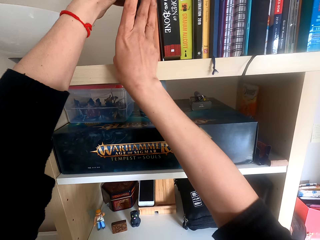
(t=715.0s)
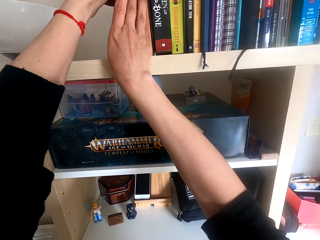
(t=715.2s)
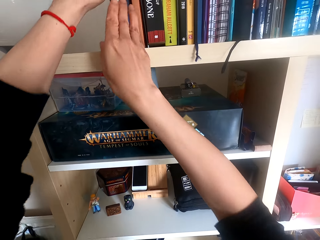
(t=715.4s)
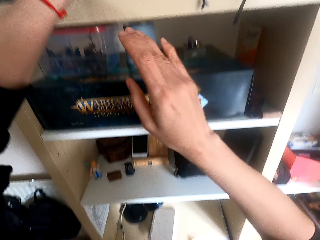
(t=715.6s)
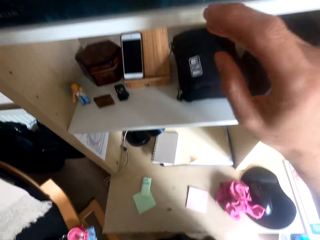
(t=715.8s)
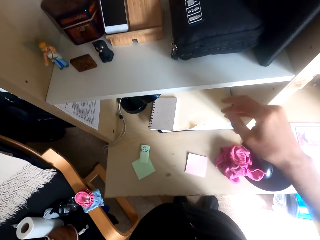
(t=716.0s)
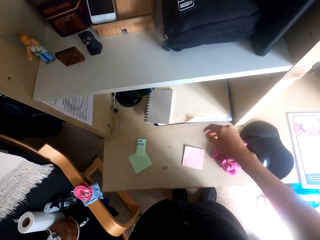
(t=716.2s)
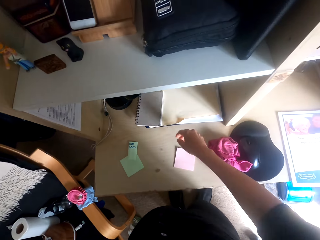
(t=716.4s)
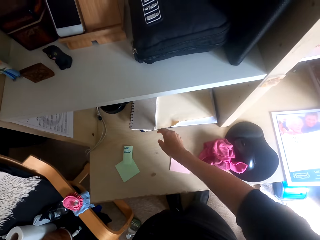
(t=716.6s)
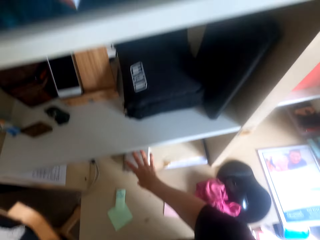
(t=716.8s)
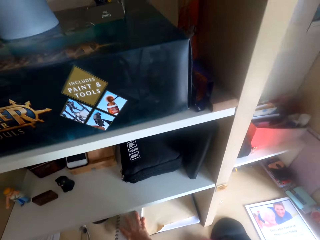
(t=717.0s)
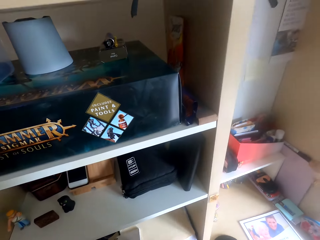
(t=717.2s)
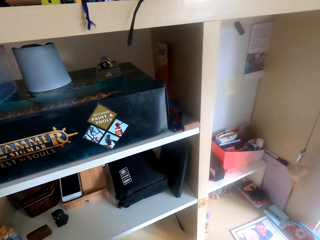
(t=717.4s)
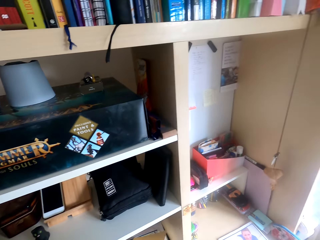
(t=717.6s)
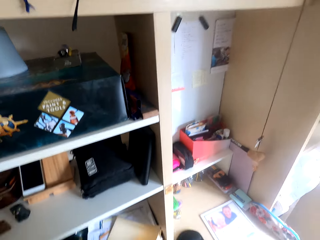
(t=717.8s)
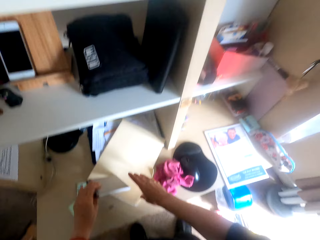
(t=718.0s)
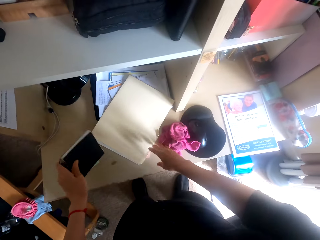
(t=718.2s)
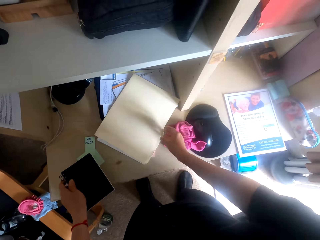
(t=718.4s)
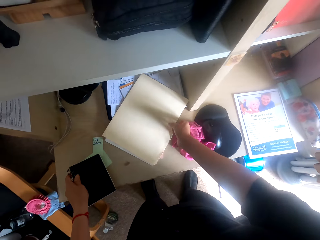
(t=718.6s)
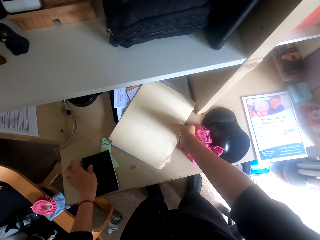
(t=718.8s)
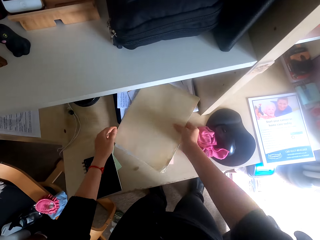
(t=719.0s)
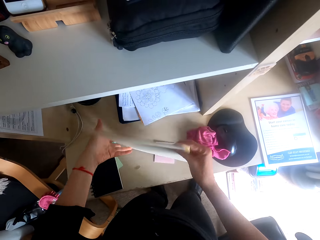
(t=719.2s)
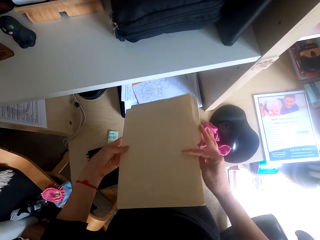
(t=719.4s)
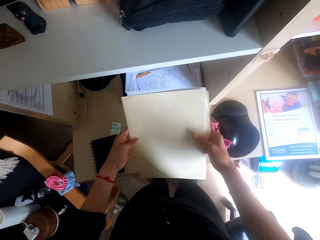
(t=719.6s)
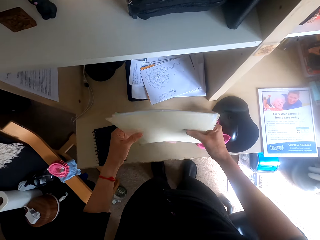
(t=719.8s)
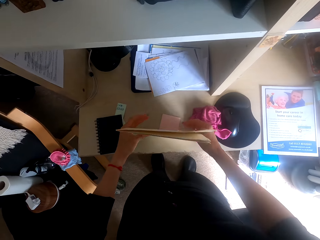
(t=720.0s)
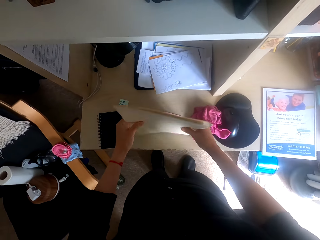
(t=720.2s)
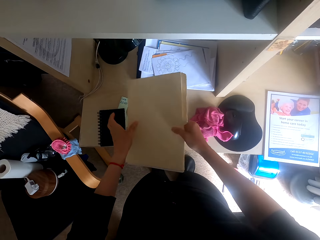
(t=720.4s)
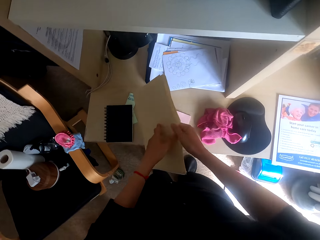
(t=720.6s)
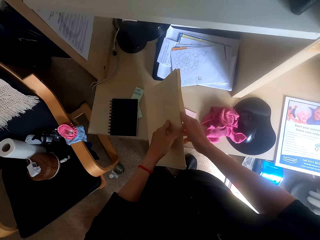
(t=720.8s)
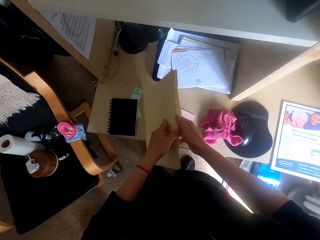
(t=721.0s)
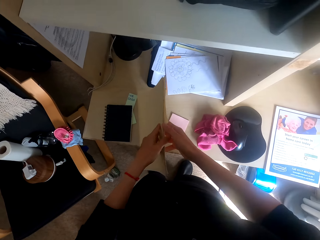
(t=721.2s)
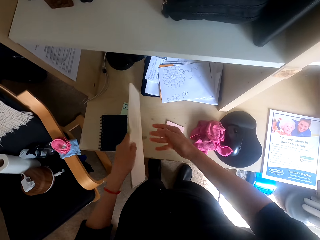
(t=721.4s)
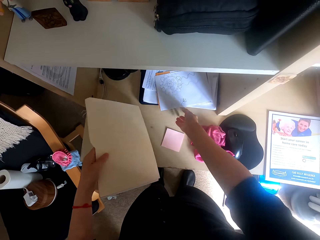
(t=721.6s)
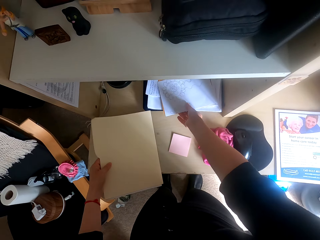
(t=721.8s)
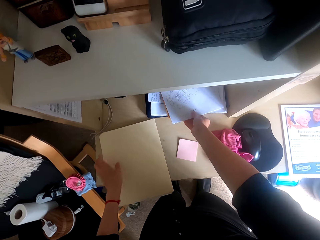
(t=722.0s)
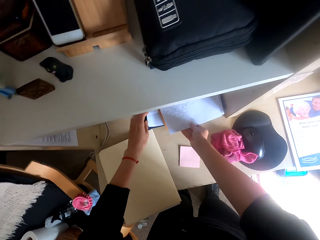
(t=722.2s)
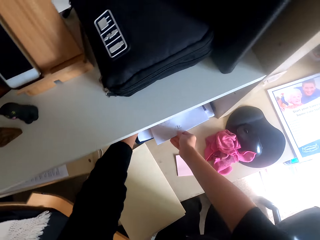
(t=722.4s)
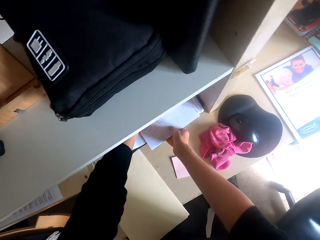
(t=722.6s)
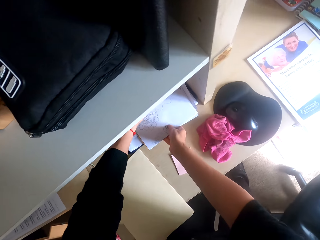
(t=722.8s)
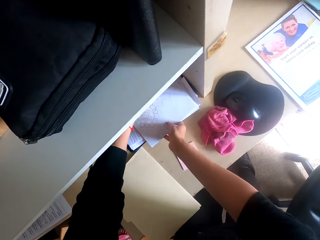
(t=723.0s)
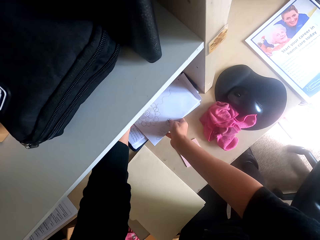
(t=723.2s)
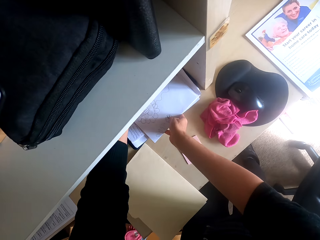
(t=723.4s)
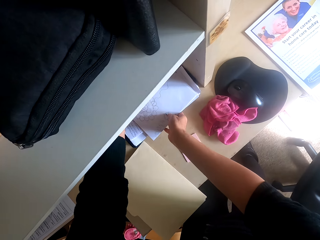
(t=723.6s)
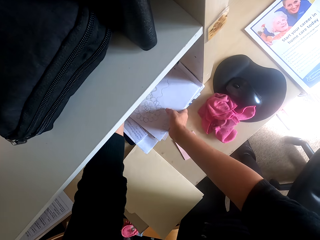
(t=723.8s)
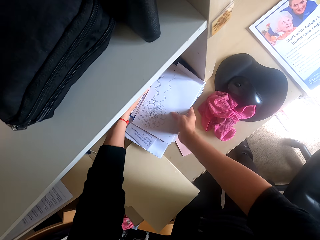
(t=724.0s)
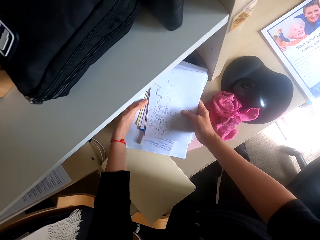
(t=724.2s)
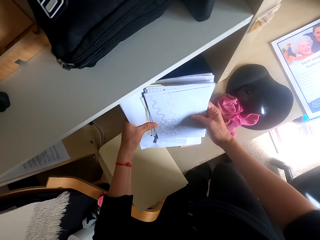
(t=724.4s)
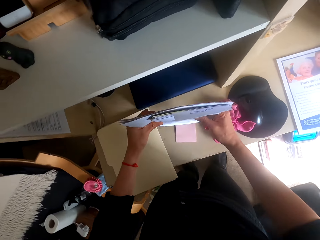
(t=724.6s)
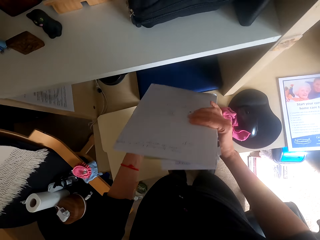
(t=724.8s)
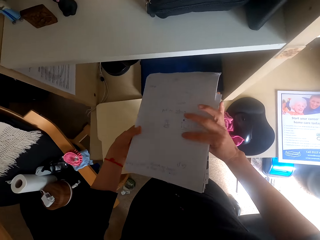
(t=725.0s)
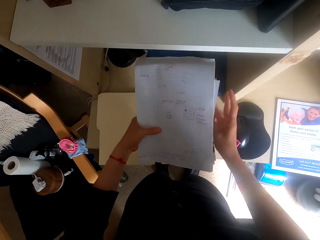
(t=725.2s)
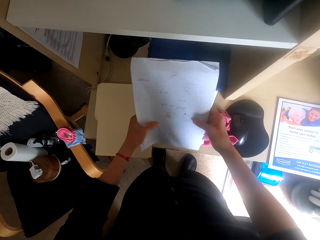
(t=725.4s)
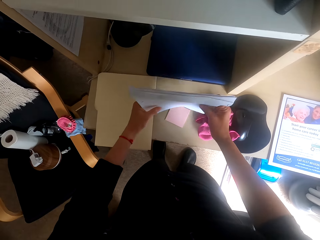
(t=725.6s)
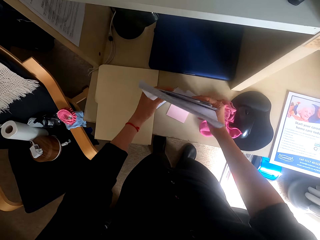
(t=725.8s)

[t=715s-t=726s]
The camera wearer looks around the table. They pick up a book or notebook on a shelf. They drop the notebook on the table. They pick up a file on the shelf, check the file and place the file on the table. They pick up papers on the shelf. They hold the papers.

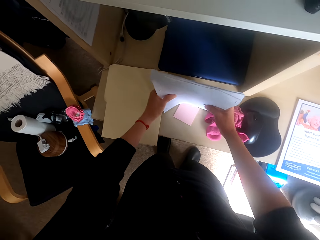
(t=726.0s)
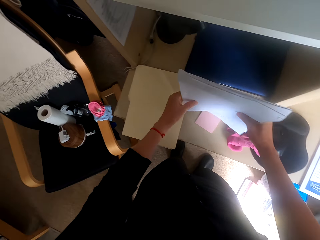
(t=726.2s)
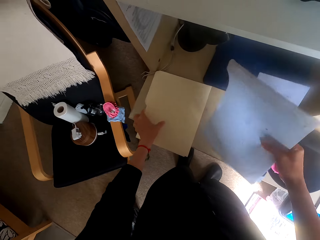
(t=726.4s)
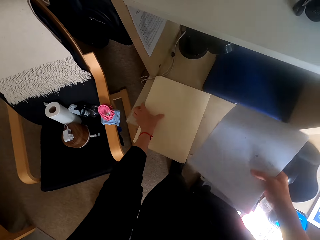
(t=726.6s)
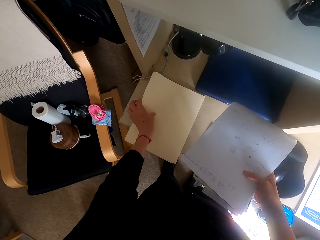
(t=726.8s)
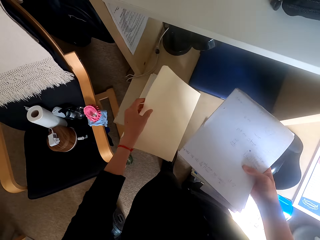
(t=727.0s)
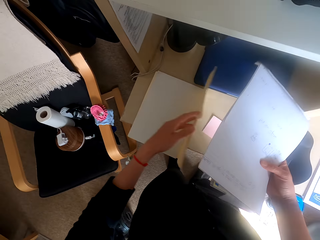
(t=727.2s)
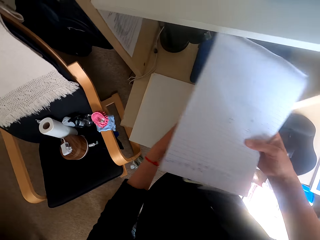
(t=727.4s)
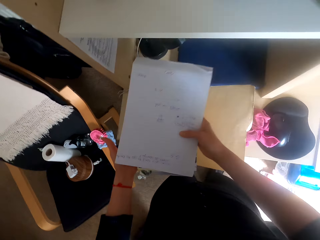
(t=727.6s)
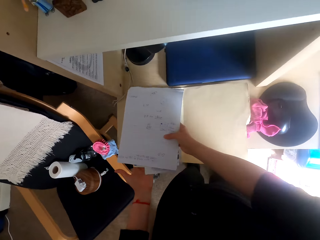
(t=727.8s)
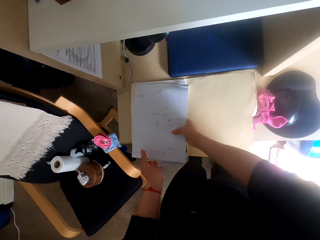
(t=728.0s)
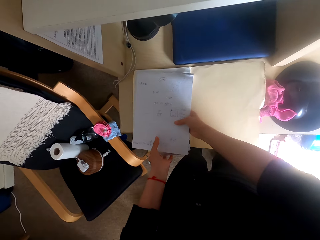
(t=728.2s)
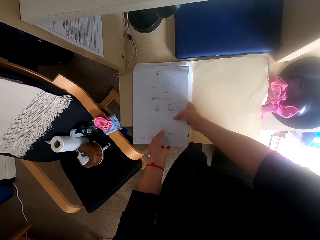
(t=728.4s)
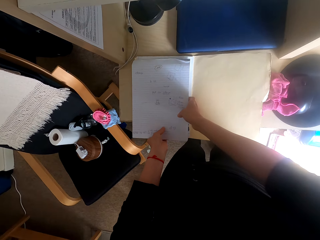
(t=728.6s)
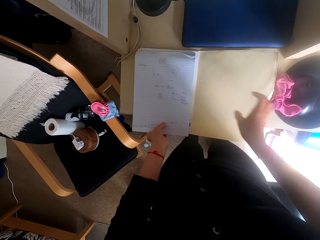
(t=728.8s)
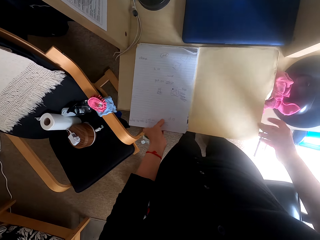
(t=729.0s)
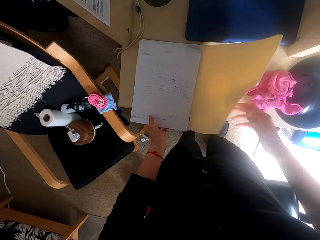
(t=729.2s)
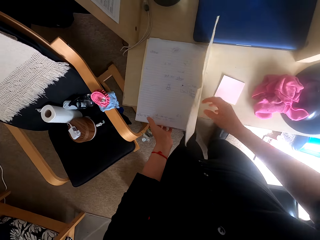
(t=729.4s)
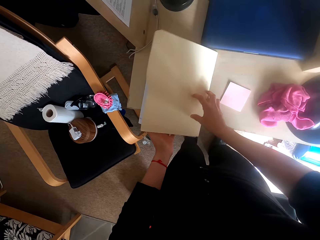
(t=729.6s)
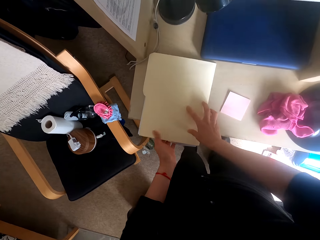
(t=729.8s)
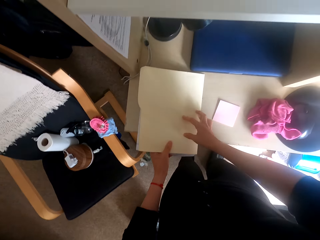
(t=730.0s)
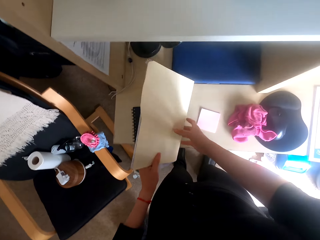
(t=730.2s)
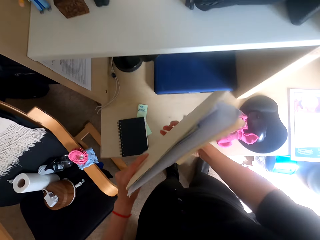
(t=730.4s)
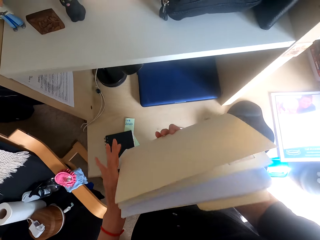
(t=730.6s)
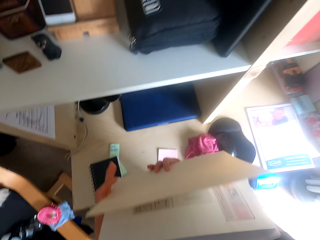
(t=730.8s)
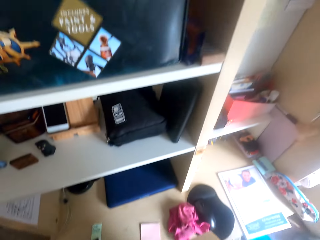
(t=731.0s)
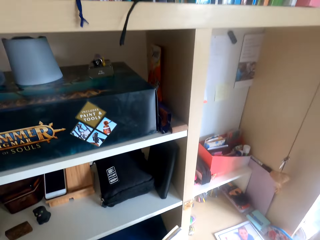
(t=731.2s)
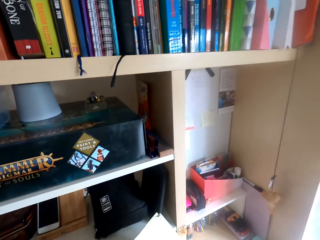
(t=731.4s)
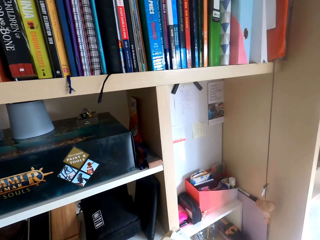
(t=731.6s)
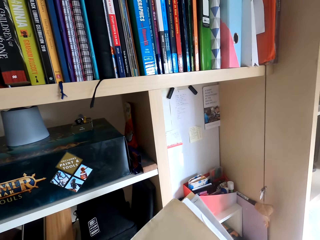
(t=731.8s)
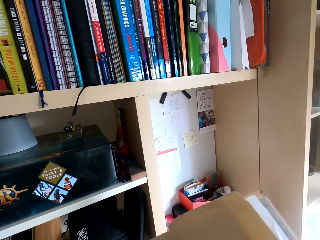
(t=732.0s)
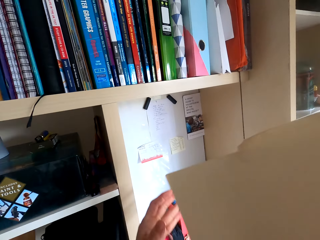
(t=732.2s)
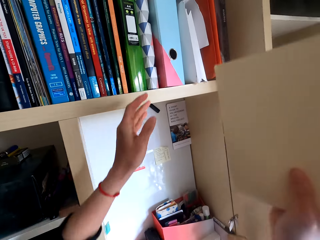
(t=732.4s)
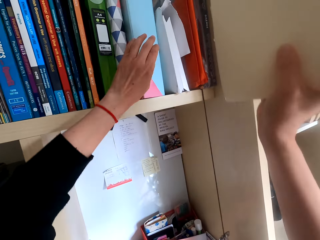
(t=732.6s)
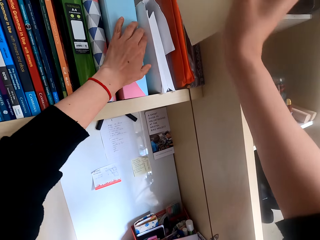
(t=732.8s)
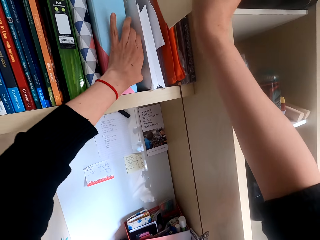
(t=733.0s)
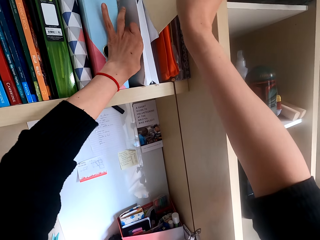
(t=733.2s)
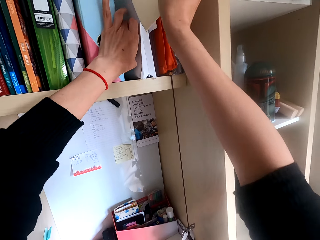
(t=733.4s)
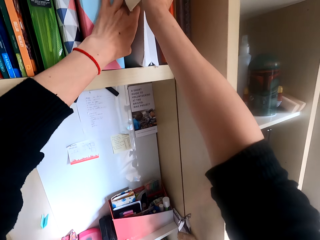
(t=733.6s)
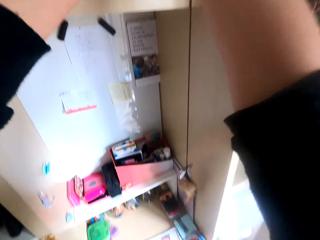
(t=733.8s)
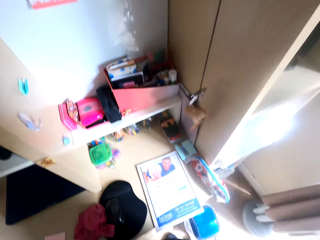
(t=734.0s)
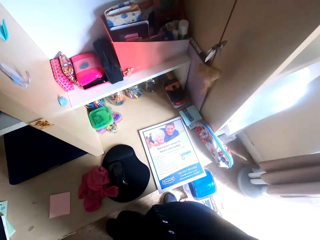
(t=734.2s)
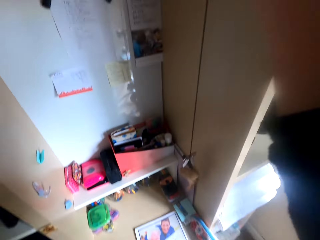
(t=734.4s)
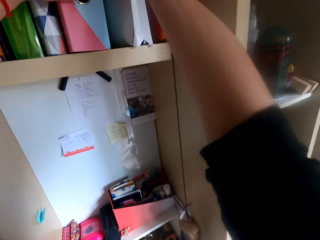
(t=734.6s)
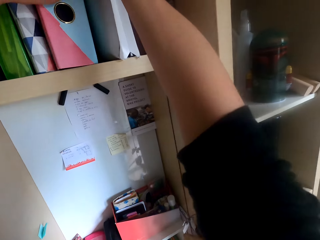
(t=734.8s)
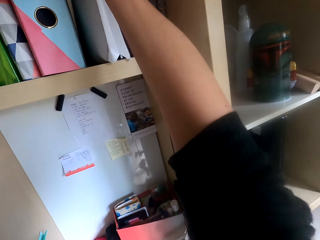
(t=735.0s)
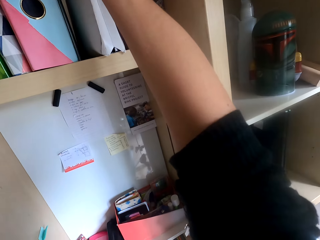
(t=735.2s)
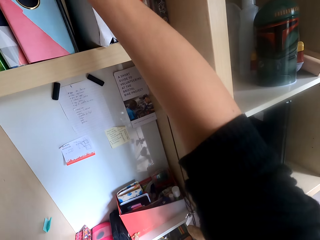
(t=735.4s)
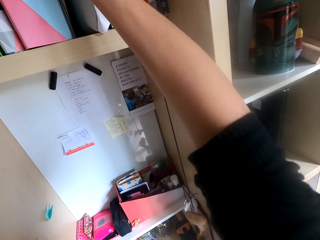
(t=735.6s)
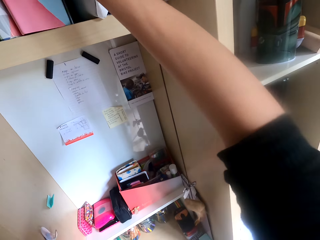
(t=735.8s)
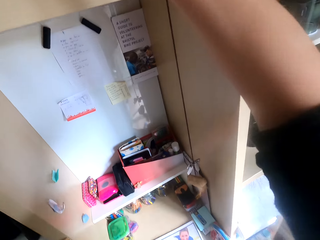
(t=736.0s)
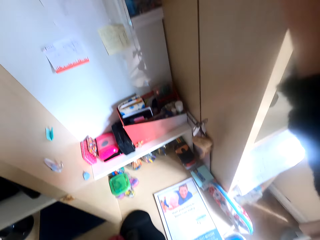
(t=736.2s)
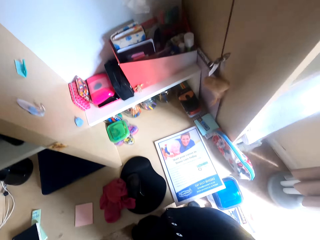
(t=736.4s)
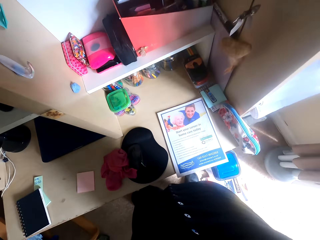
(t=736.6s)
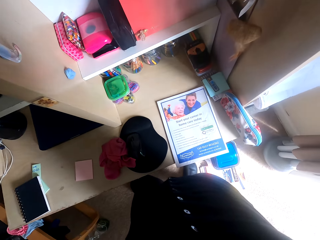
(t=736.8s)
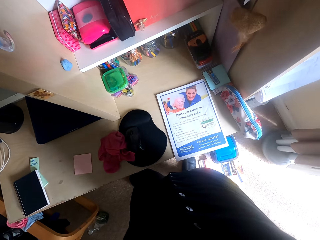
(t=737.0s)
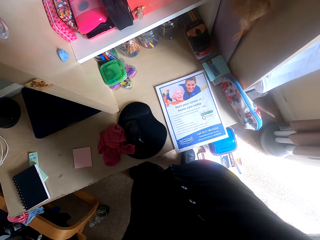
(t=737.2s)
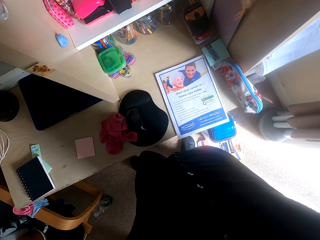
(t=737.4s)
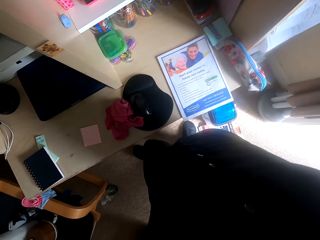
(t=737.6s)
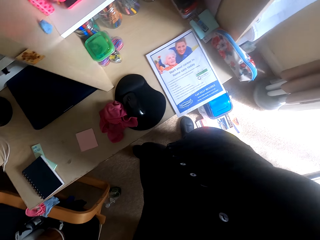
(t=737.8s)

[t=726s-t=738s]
The camera wearer aligns the papers on a shelf. They open a file. They place the papers in the file. They close the file. They pick up the file. They place the file on the shelf. They look around the table.
